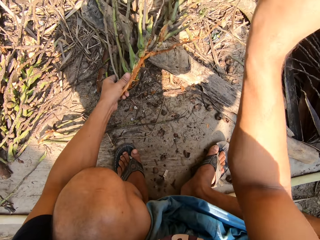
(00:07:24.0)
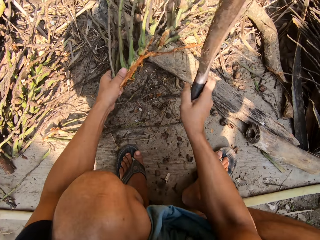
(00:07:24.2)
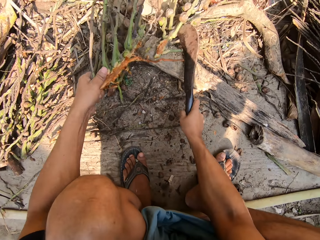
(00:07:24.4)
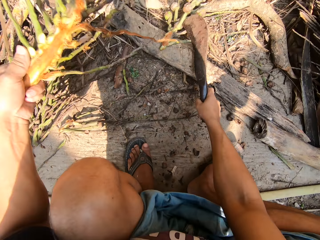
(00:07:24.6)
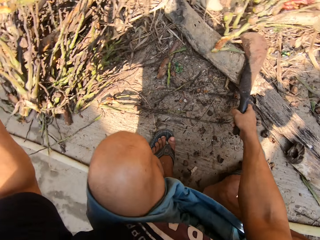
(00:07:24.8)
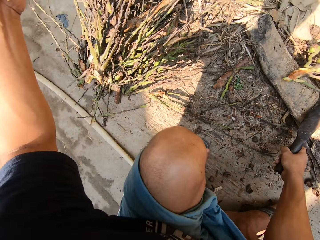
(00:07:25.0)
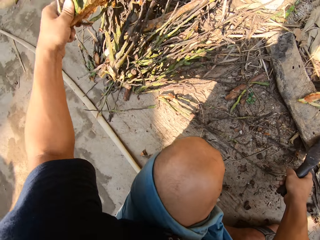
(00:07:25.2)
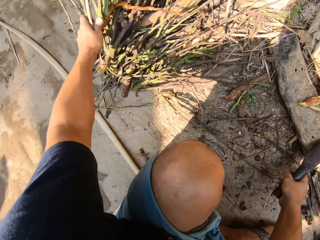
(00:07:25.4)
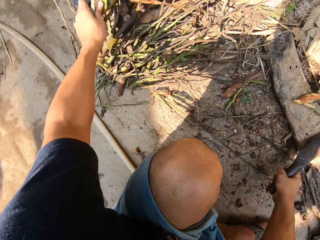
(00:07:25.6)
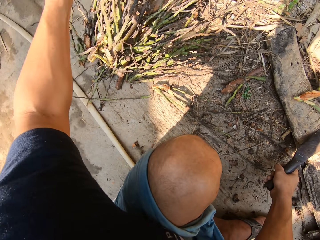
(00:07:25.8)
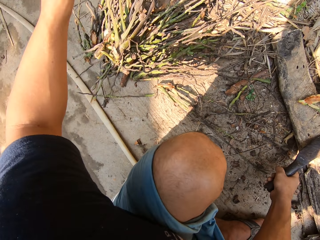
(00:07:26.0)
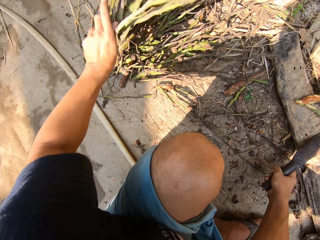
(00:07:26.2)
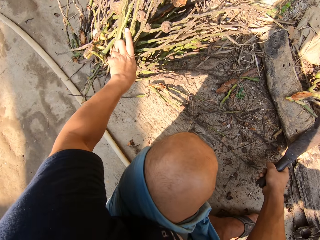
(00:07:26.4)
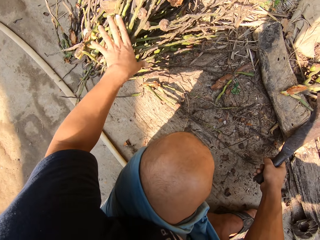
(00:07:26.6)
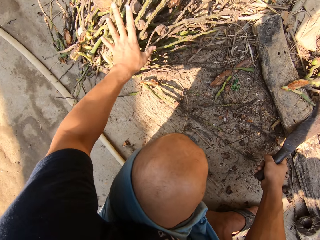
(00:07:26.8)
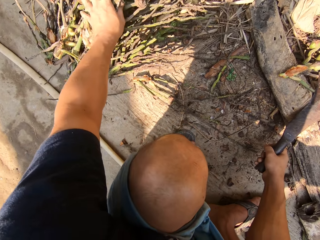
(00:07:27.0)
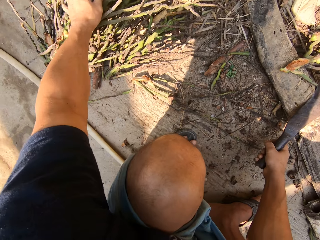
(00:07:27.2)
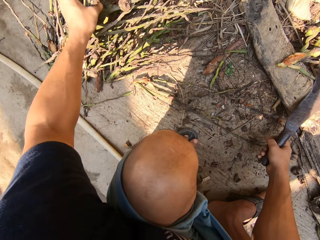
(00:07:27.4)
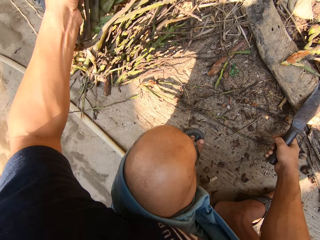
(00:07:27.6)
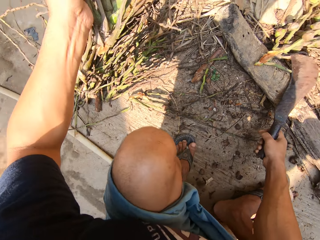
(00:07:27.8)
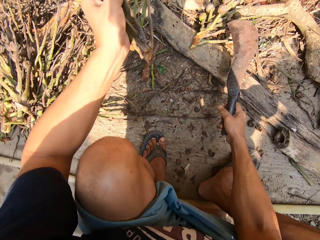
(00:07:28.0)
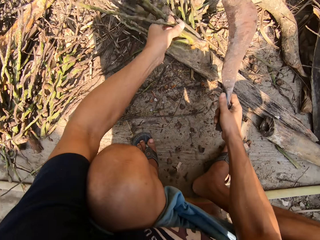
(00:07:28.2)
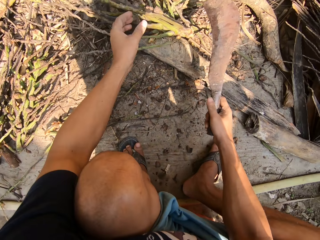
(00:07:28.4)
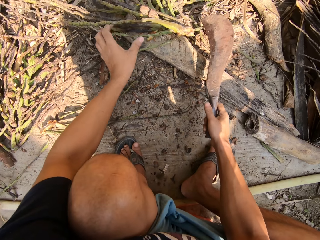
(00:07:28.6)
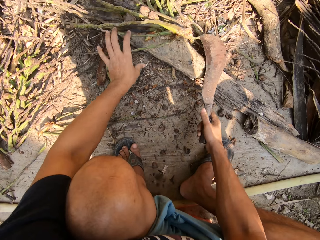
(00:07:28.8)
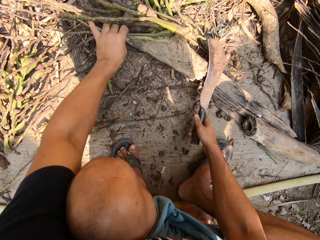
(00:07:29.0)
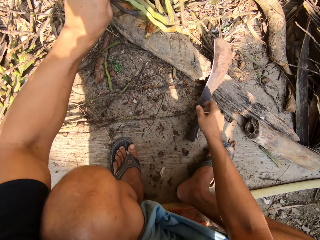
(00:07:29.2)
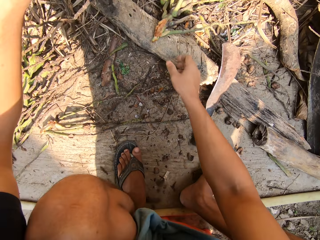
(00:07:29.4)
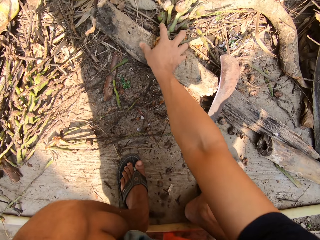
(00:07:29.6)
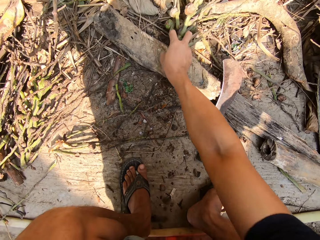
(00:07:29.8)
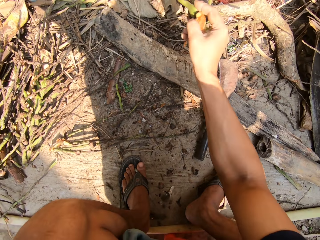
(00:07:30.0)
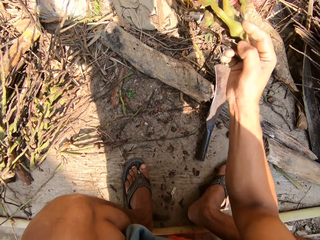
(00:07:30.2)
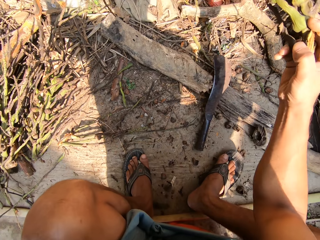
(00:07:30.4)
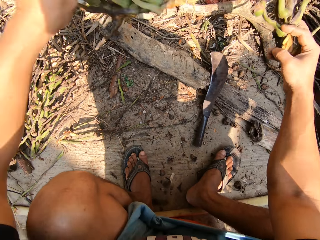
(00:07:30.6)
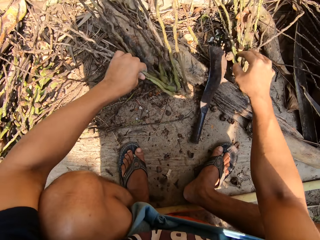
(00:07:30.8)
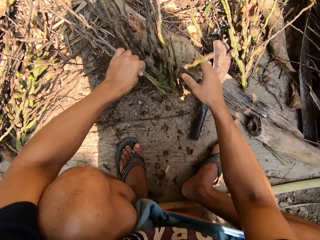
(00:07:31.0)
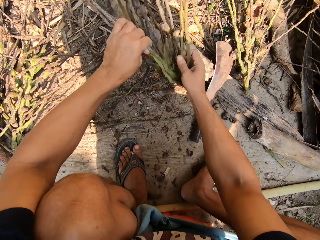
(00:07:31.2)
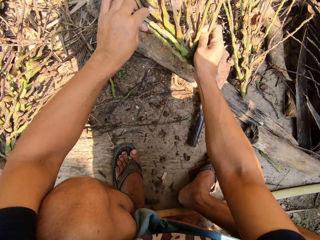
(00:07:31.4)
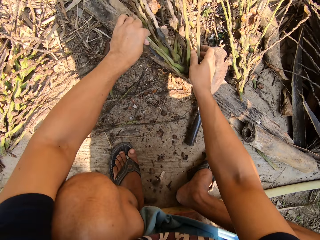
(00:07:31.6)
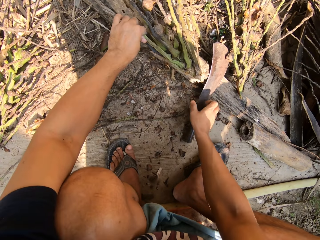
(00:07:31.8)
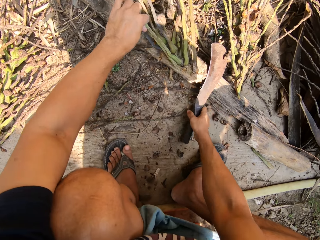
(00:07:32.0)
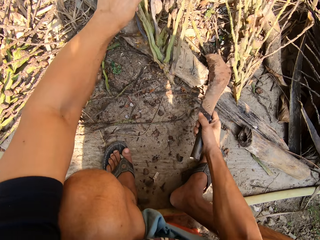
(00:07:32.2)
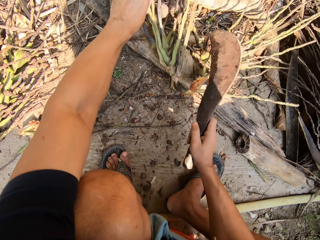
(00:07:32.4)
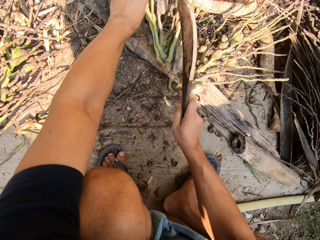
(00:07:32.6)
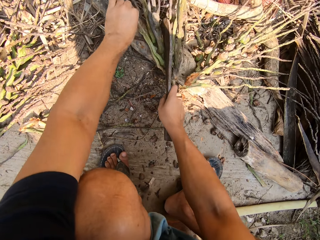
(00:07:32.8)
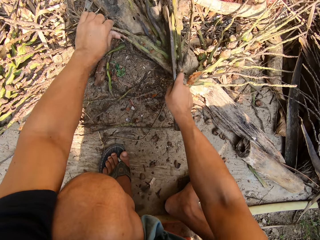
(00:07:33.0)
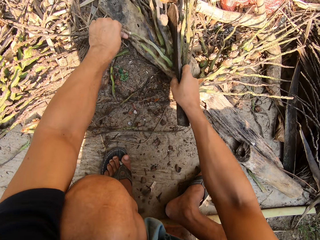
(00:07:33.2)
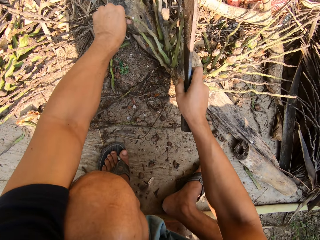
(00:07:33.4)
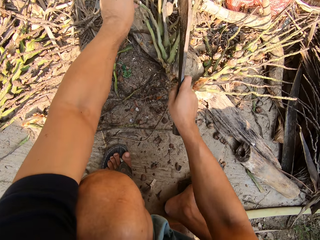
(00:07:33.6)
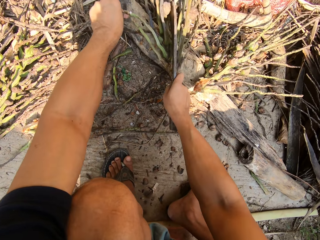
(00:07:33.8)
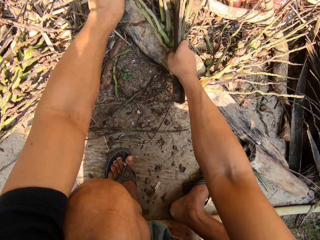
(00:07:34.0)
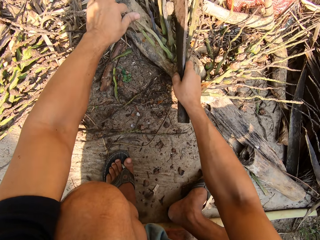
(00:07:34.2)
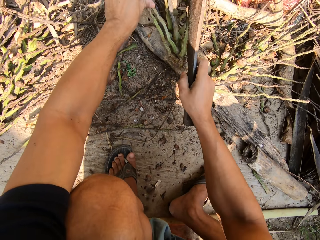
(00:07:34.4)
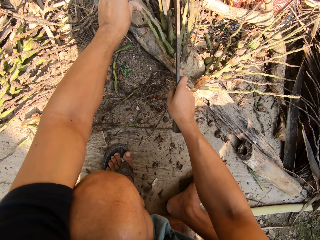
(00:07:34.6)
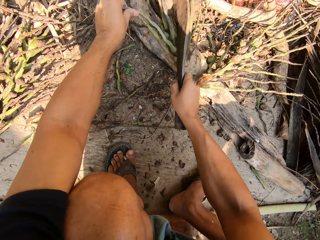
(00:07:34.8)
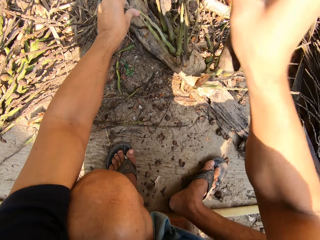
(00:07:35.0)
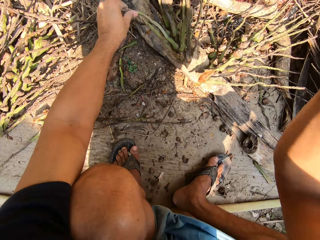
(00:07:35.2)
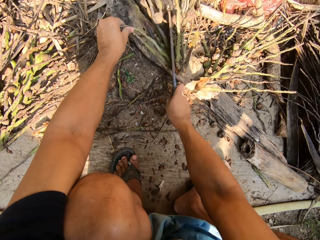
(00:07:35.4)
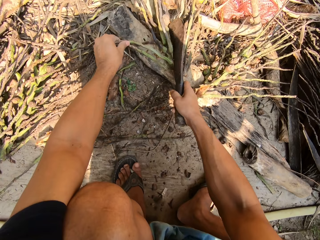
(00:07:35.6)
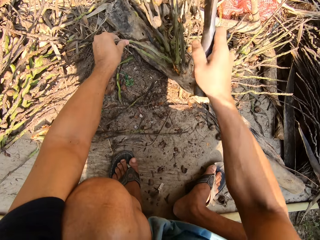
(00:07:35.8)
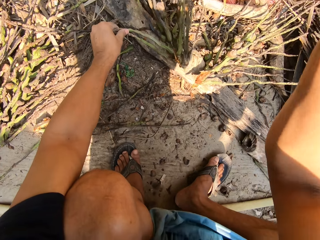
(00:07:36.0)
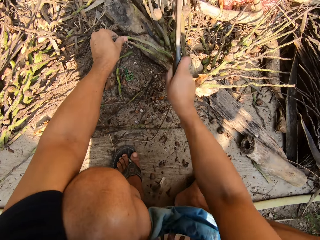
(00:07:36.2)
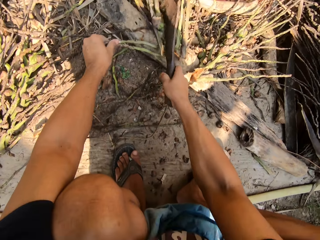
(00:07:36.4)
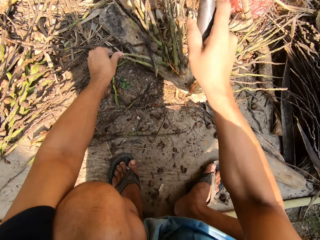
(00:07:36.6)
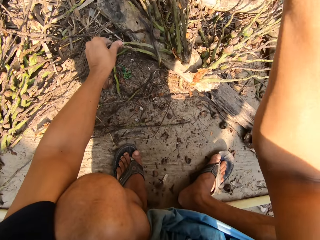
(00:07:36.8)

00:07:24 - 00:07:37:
The camera wearer adds the dried plant to a pile of dried plants with his left hand. He picks a dried plant from the pile of dried plants with his left hand. He drops the machete on the floor with his right hand. He adjusts the dried plants with both hands. He holds the palm branches. He picks up the machete. He cuts the dried plant in his left hand with the machete in his right hand.

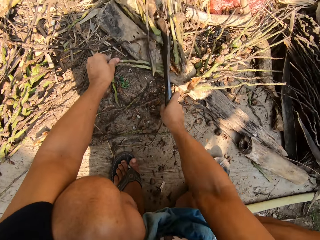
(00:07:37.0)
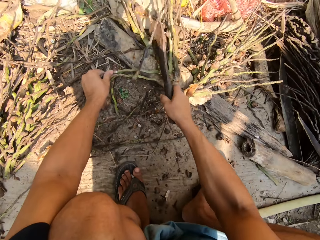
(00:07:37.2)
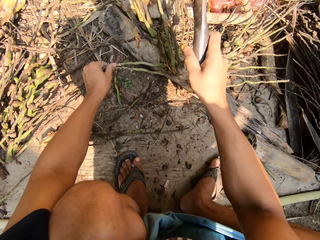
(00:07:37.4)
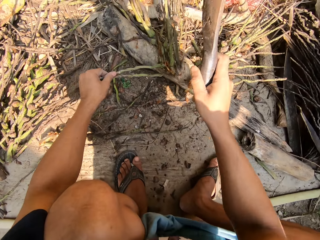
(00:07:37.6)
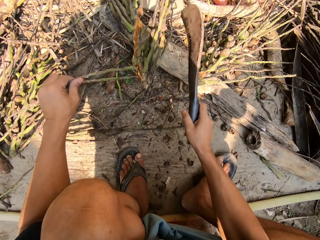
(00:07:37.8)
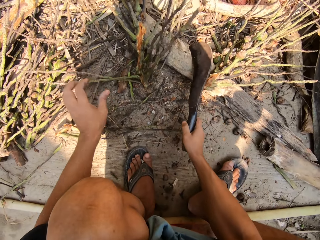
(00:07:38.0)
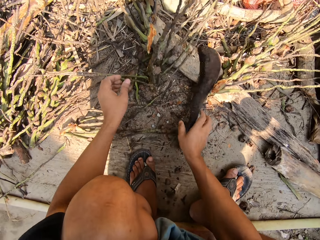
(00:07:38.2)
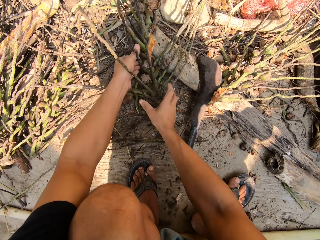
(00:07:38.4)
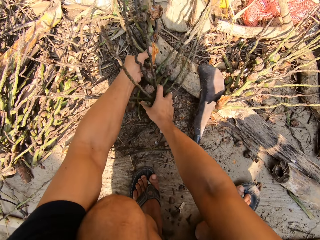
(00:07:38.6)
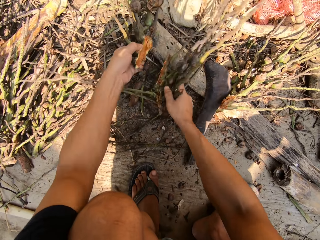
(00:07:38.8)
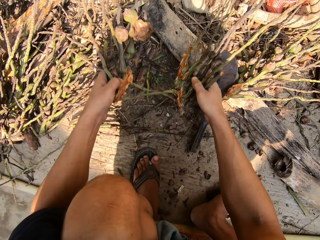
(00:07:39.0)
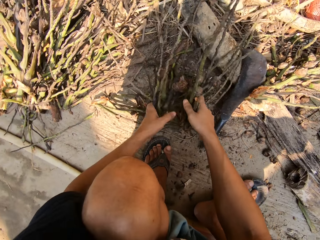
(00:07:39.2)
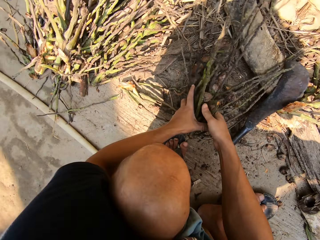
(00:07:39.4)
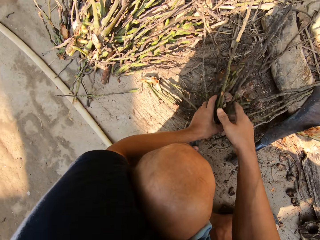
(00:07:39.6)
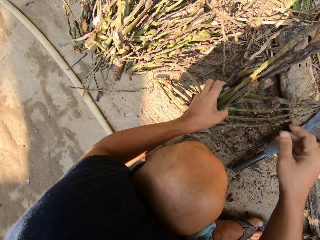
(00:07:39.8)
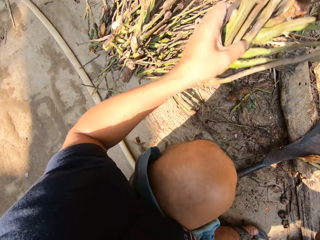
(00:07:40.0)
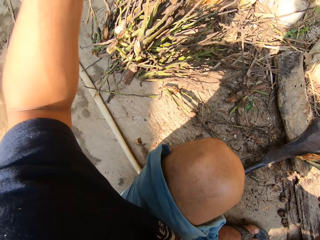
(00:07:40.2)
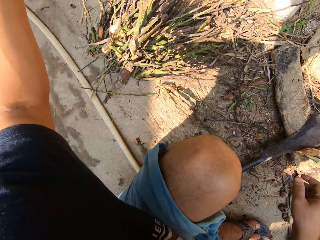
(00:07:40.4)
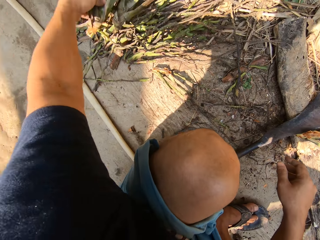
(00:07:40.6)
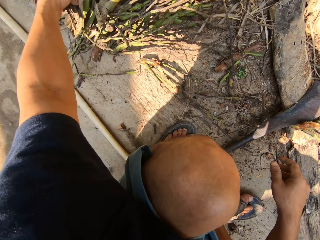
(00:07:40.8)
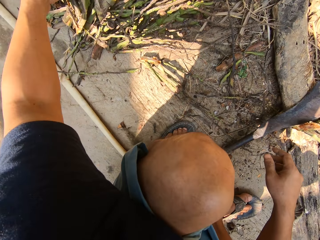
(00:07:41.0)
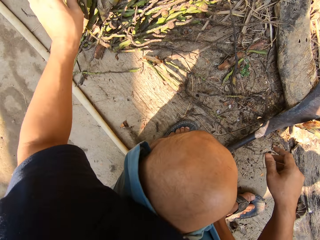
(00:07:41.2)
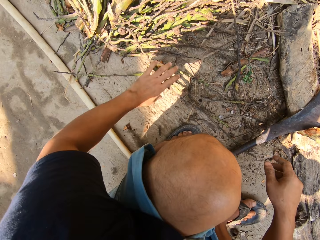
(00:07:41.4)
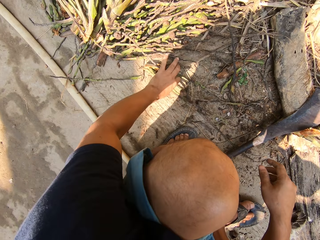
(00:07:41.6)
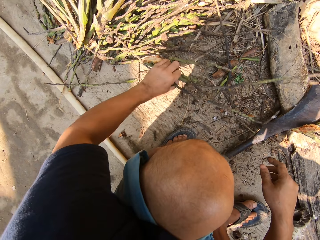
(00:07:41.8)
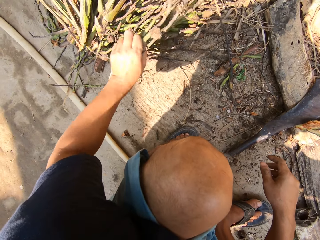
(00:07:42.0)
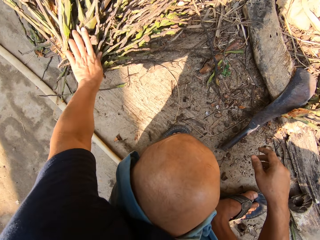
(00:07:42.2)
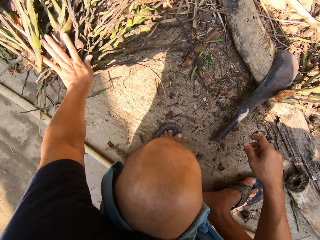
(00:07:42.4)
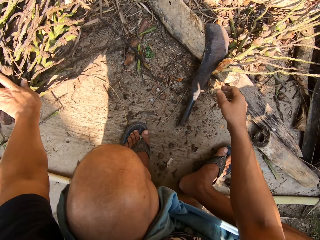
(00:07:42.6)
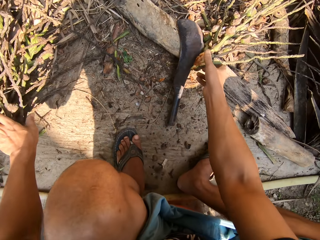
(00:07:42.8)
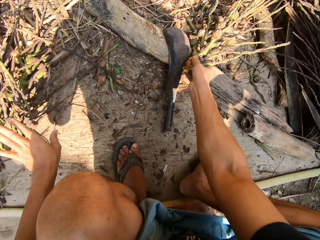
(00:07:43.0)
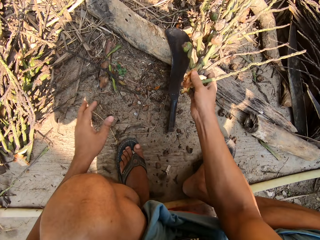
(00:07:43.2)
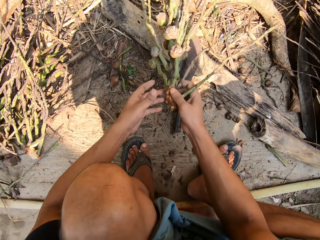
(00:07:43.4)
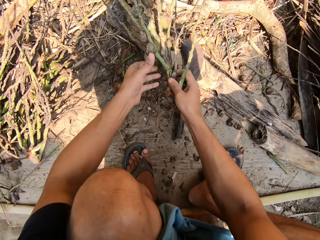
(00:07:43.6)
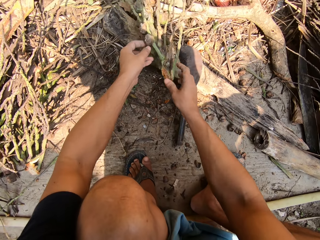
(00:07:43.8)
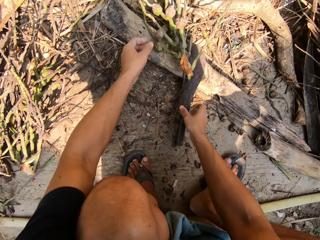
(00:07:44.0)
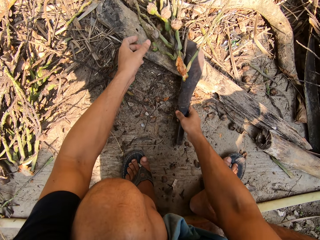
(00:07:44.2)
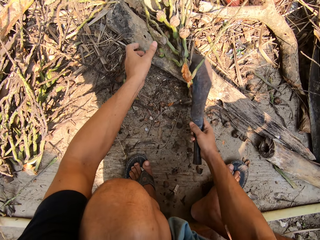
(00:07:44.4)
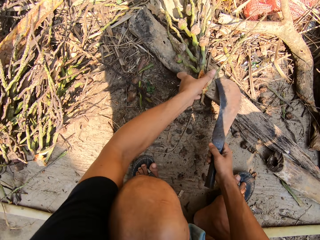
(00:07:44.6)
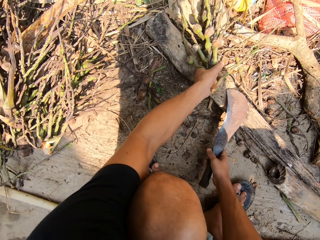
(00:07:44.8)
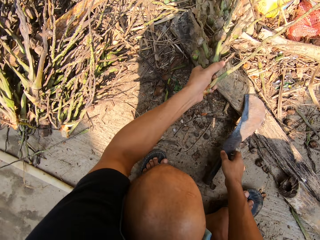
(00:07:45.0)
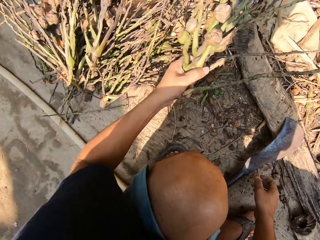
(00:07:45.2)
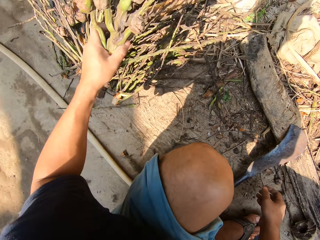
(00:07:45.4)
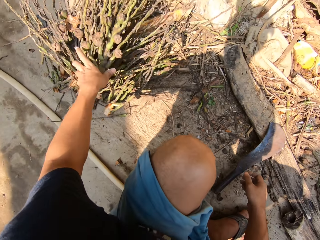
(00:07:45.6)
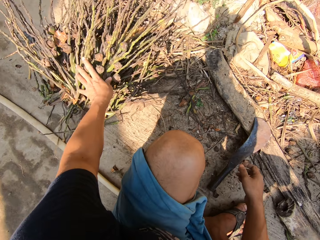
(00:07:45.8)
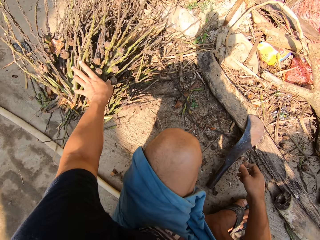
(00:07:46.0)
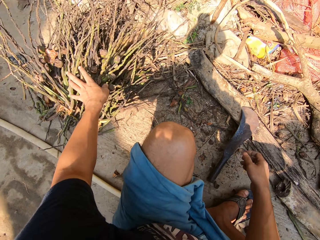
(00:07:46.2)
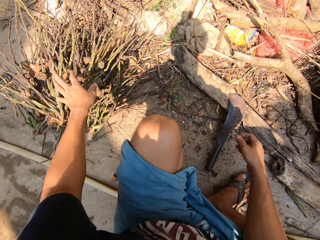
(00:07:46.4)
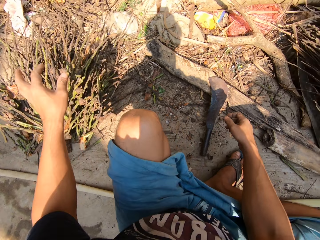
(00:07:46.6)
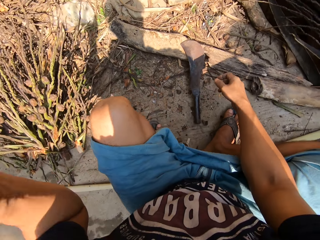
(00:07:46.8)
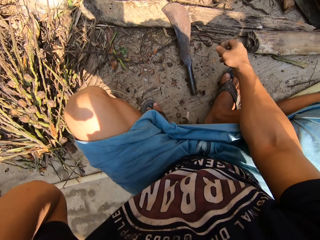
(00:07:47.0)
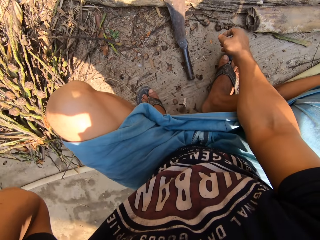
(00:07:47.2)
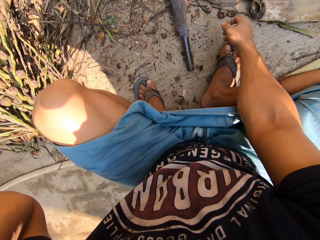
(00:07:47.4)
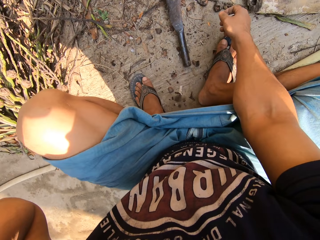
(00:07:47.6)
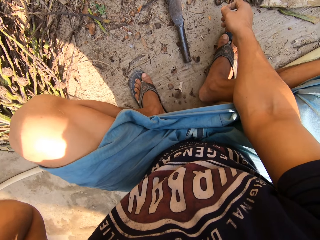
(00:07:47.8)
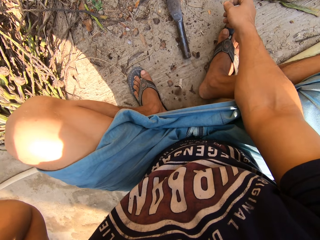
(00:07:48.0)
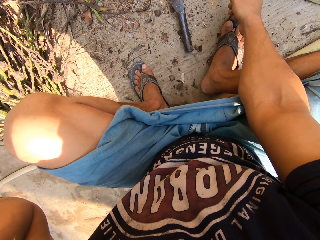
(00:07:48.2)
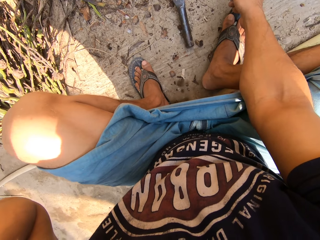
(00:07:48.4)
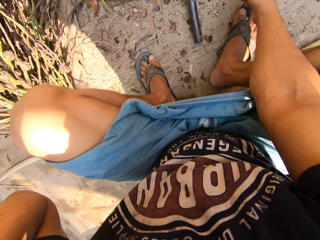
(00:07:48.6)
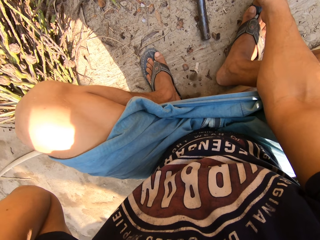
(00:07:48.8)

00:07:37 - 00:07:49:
The camera wearer holds the branches. He adds the dried plant to a pile of dried plants with his left hand. He picks up the palm branches. He picks up the machete. He holds the palm branches. He unhands the palm branches.
